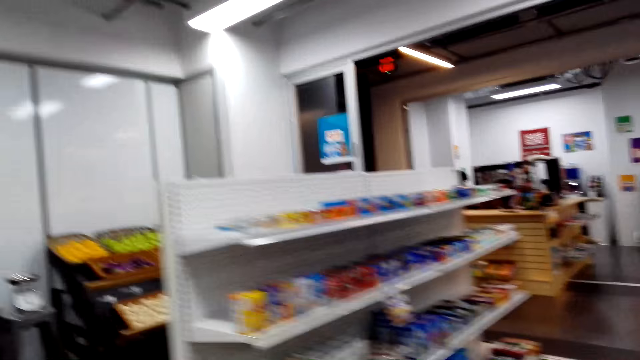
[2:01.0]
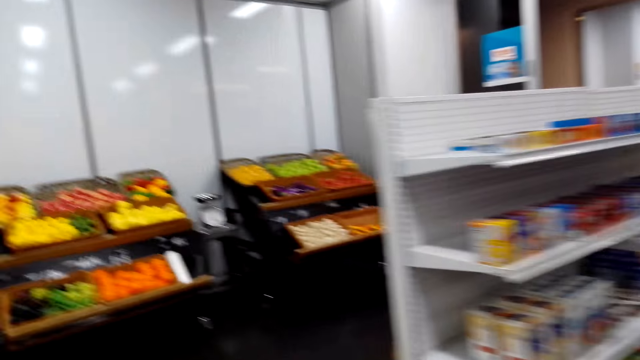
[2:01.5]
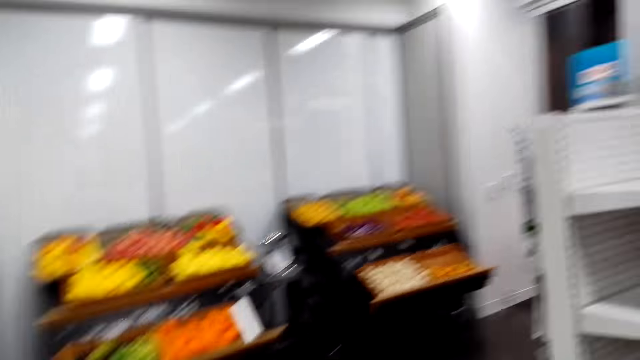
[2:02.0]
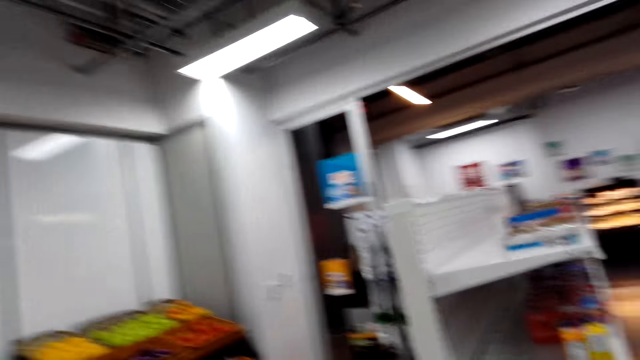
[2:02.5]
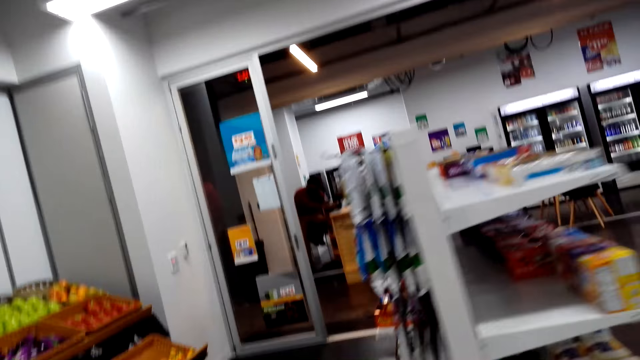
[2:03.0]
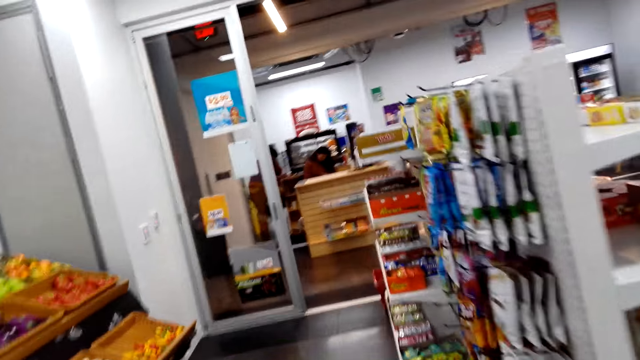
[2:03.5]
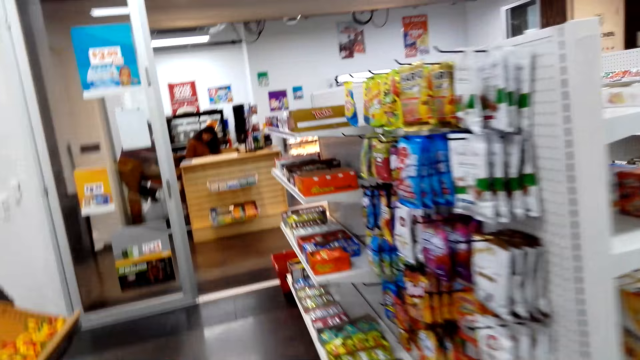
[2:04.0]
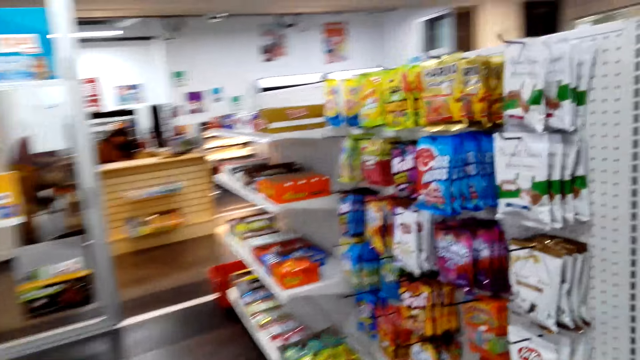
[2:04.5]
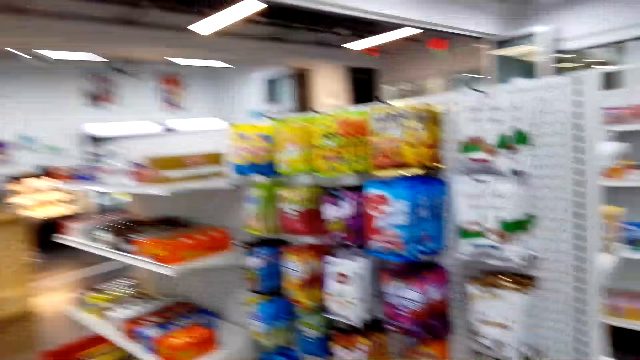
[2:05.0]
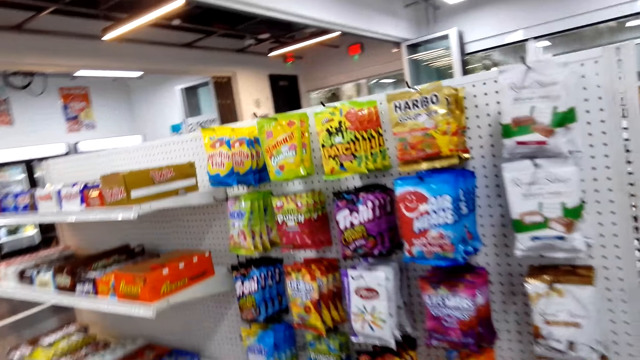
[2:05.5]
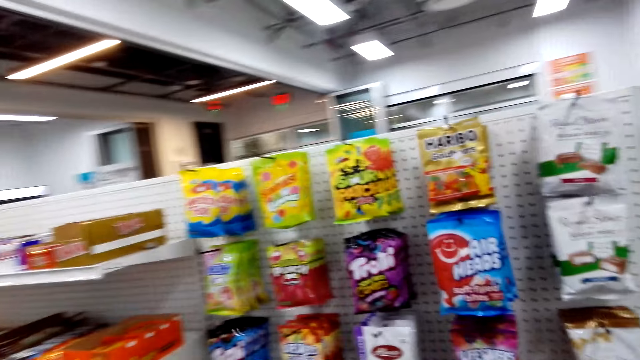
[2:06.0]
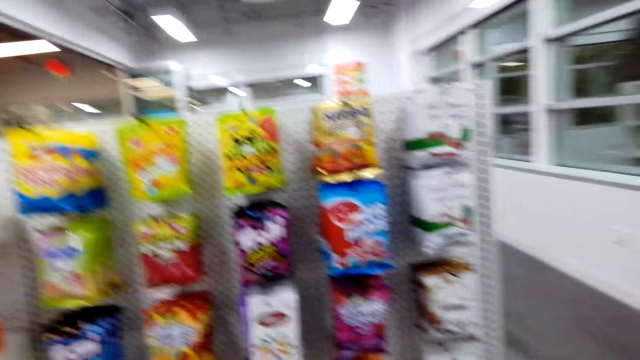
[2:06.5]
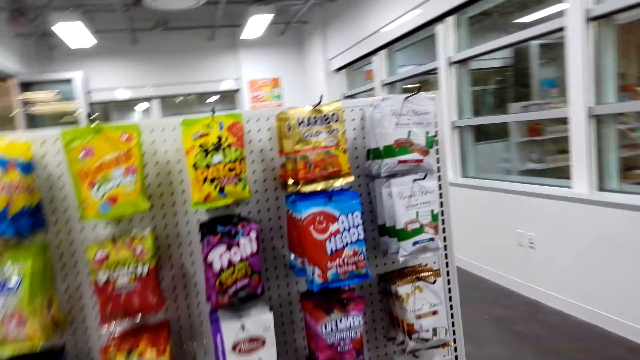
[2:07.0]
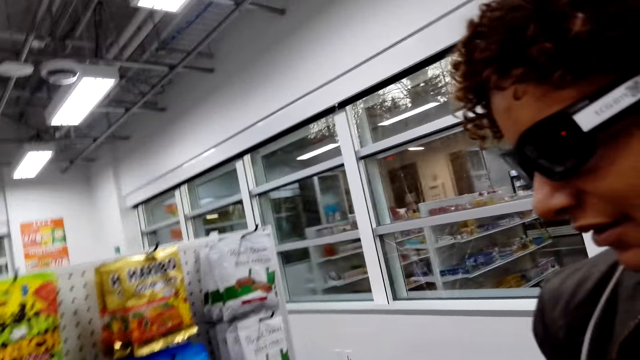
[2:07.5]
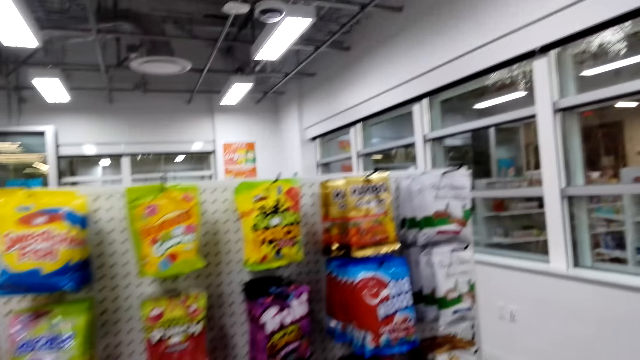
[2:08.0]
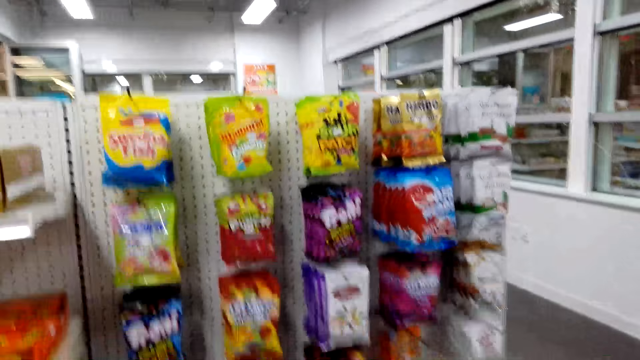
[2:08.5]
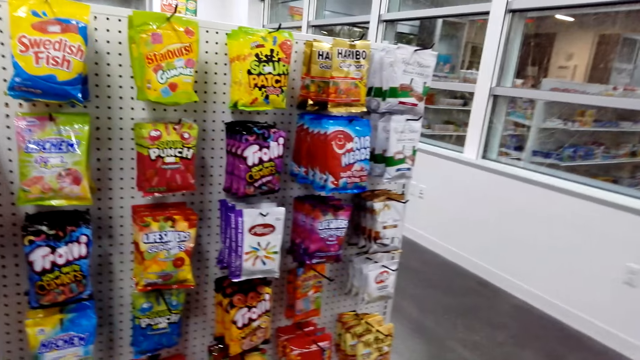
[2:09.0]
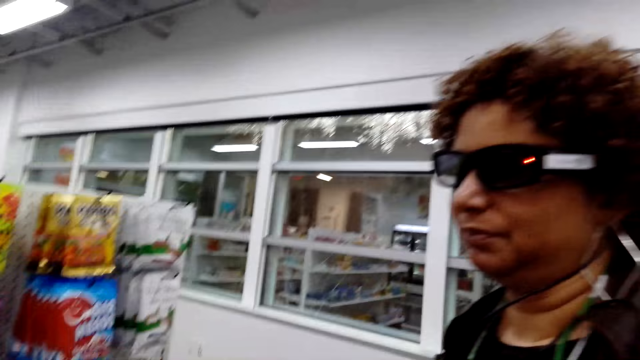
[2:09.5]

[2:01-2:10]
The camera wearer and a woman walk around the supermarket. The woman talks to the camera wearer.

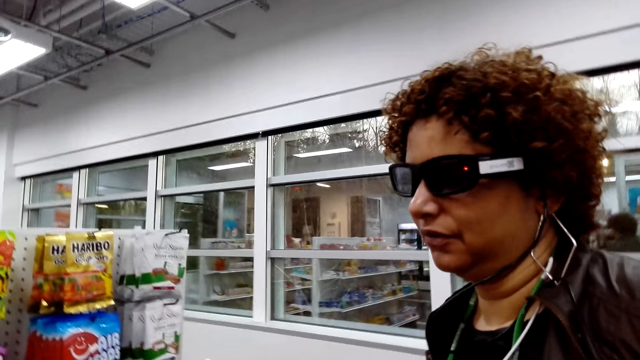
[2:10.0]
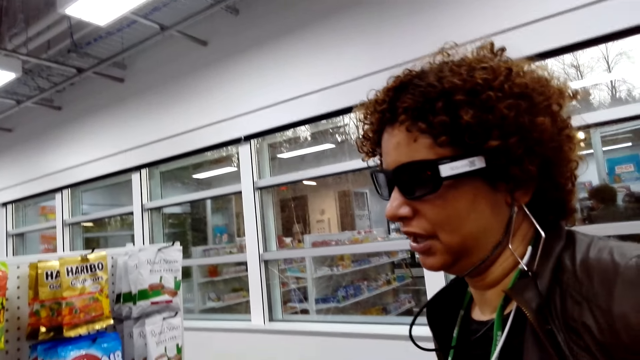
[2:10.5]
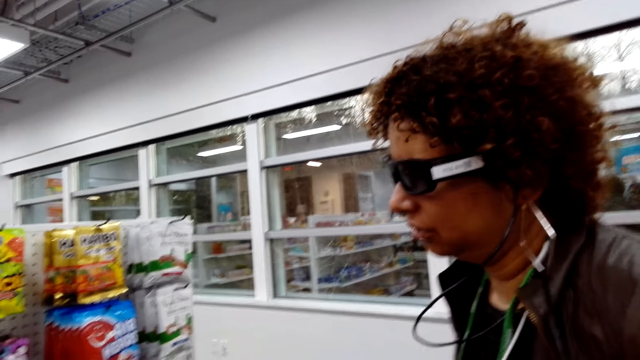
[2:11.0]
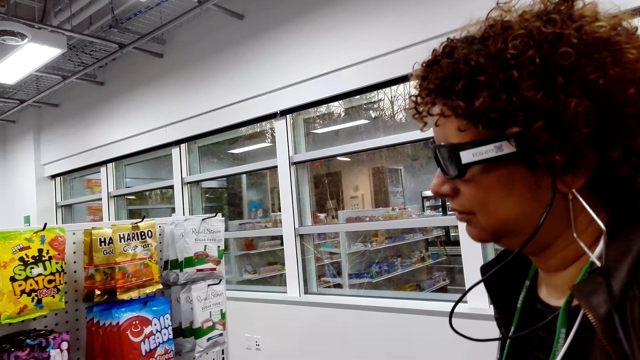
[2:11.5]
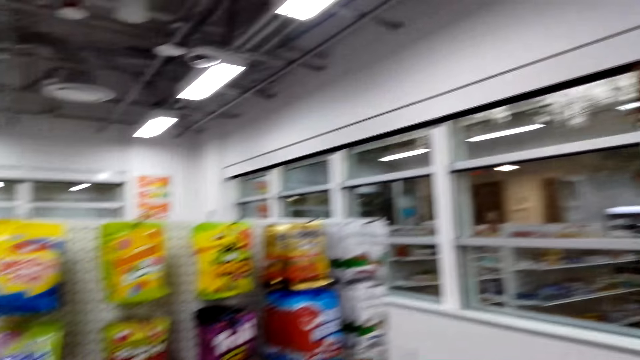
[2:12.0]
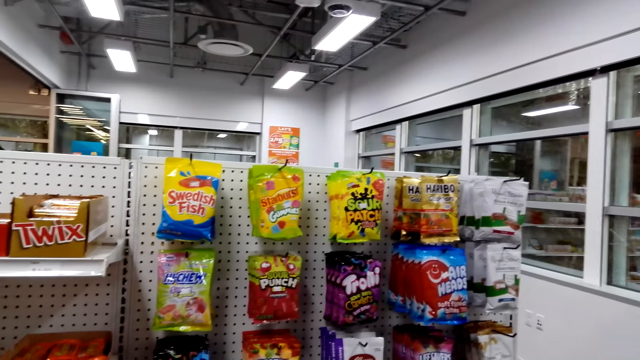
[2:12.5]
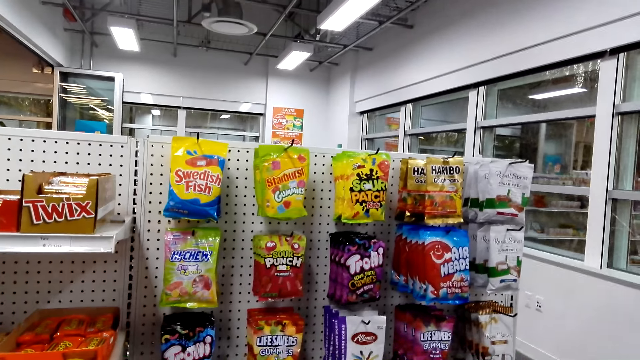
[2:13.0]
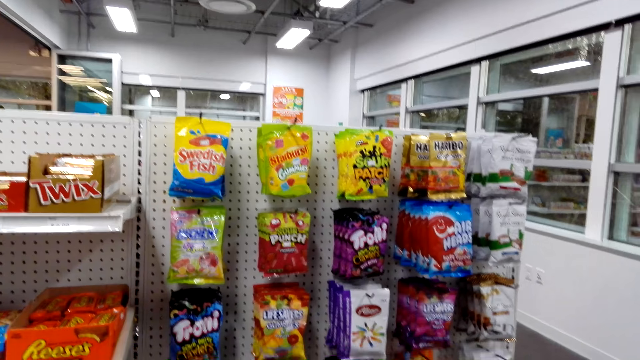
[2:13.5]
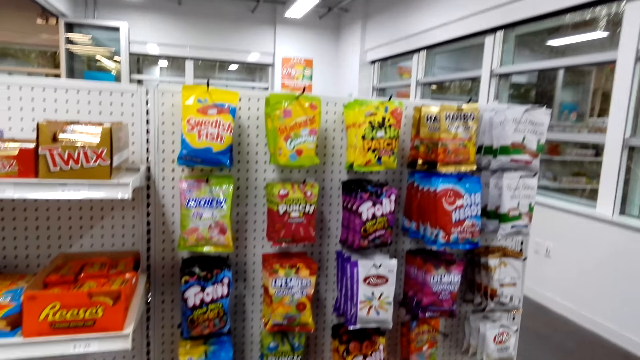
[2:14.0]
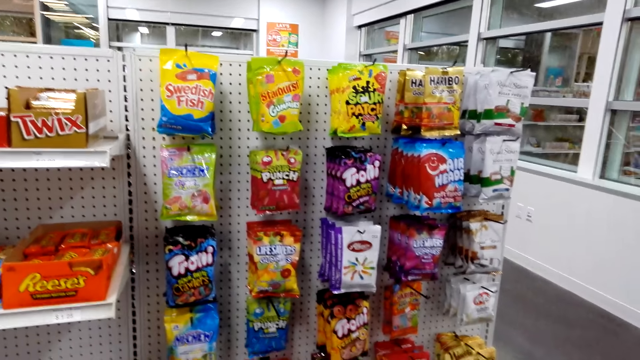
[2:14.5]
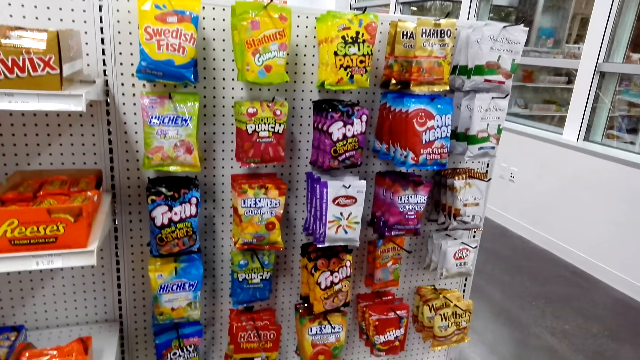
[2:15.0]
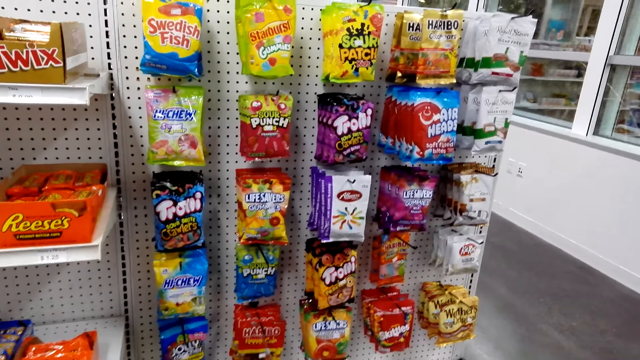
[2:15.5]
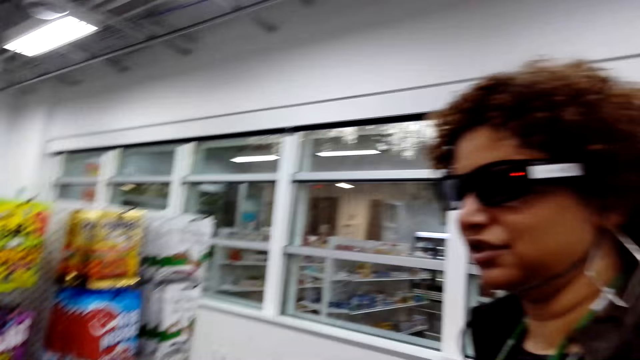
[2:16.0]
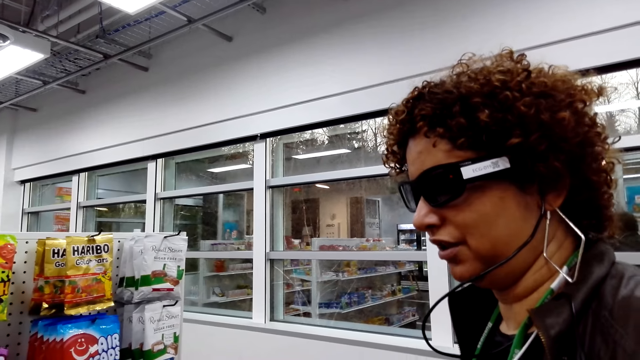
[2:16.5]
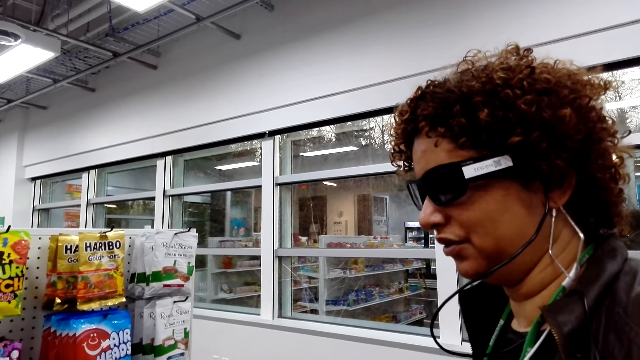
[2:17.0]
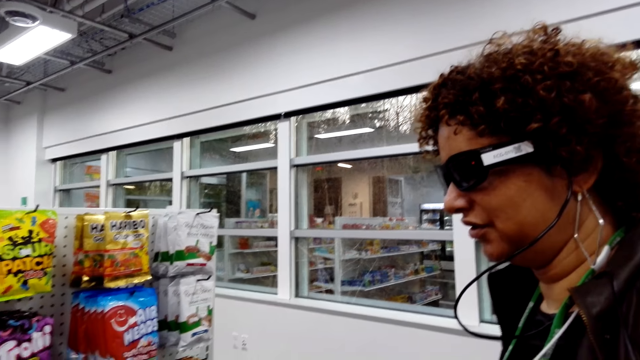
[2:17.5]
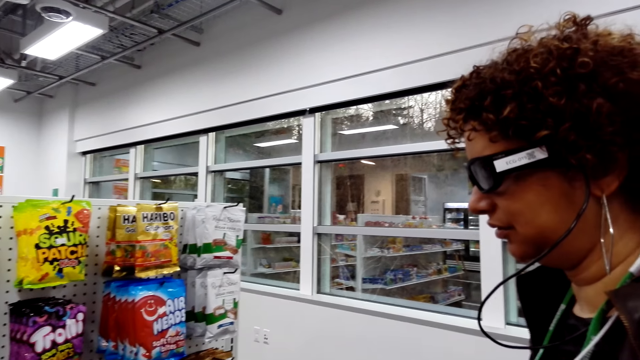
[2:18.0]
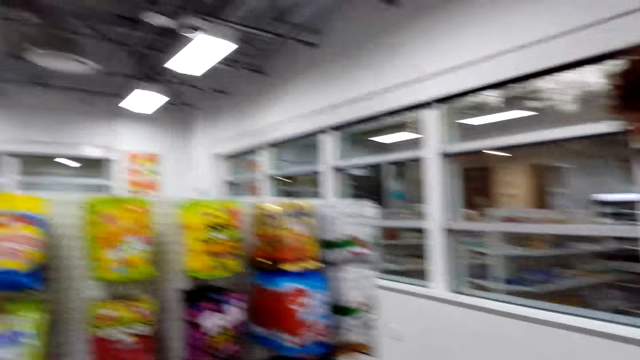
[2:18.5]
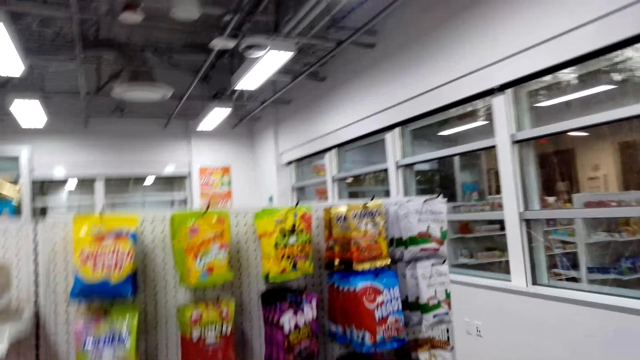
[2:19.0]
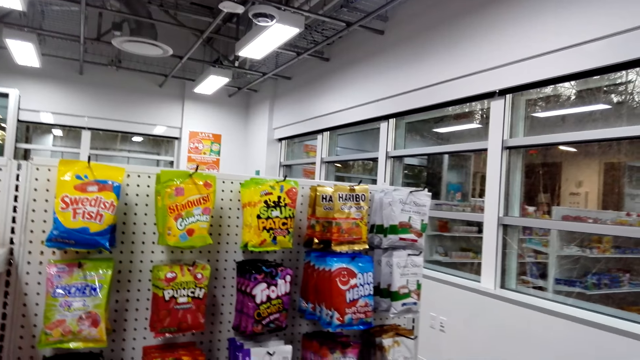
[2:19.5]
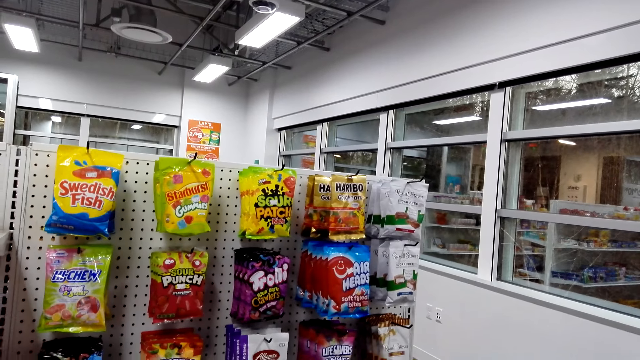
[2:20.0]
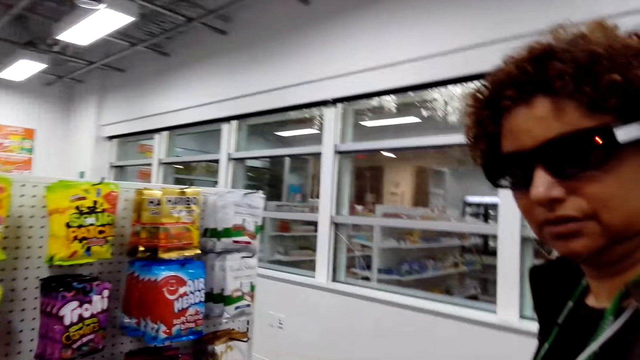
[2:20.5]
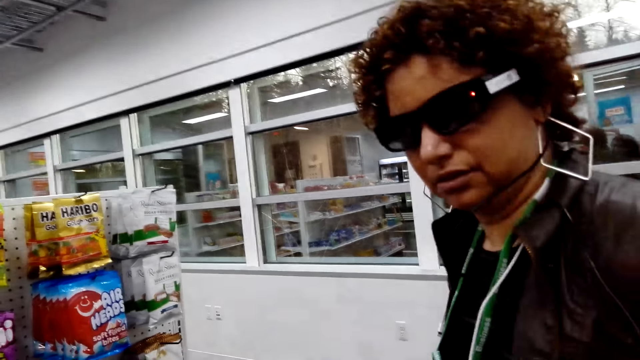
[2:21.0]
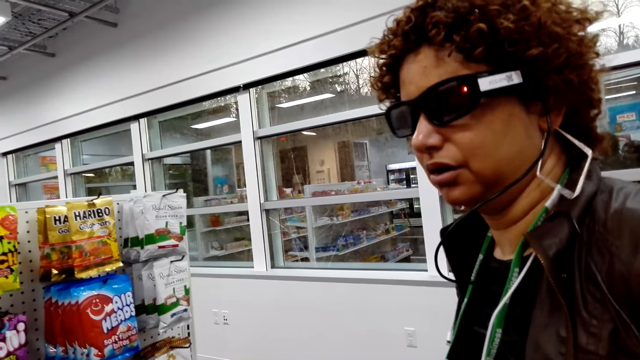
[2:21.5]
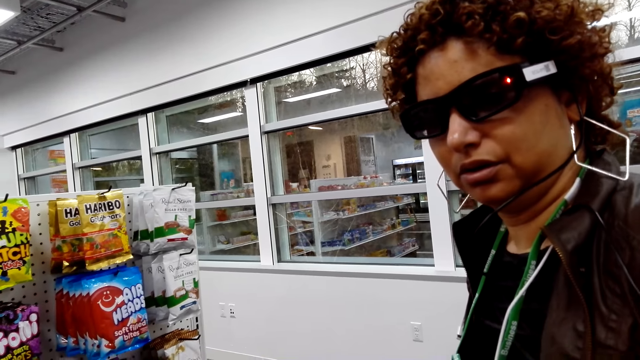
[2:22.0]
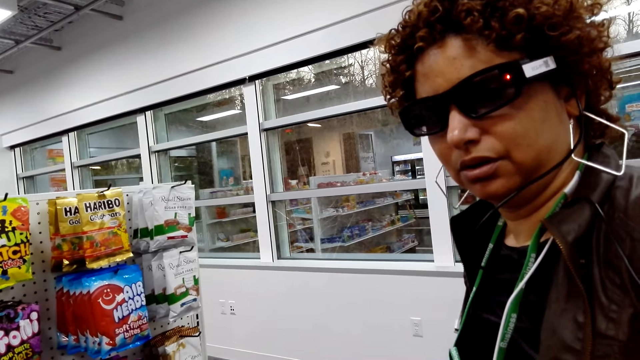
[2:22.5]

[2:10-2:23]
The camera wearer talks to a person. The person talks to the camera wearer. The camera wearer talks to the person.
